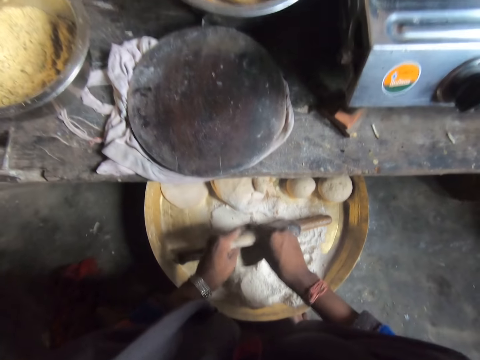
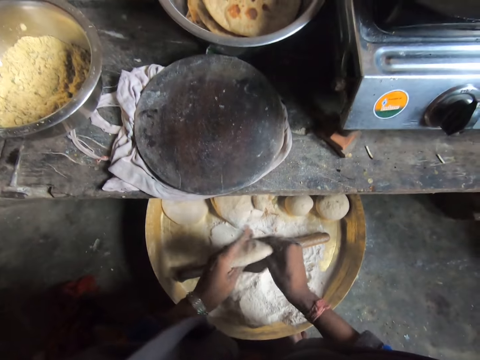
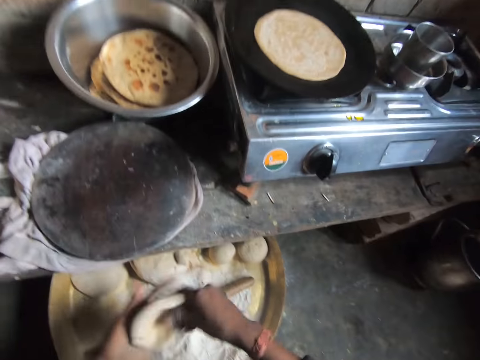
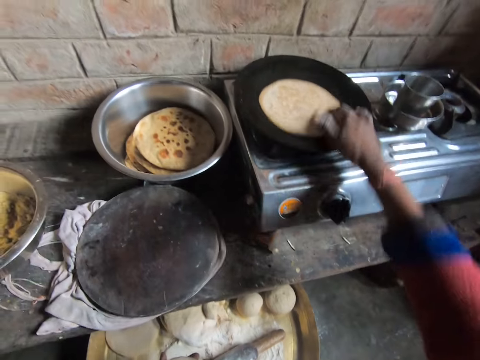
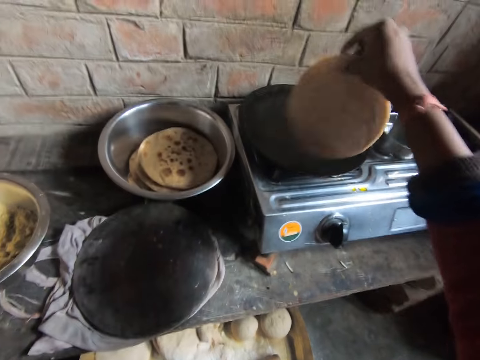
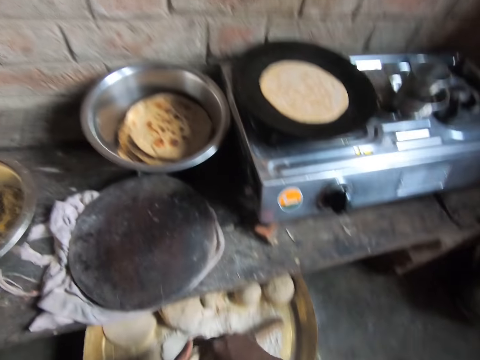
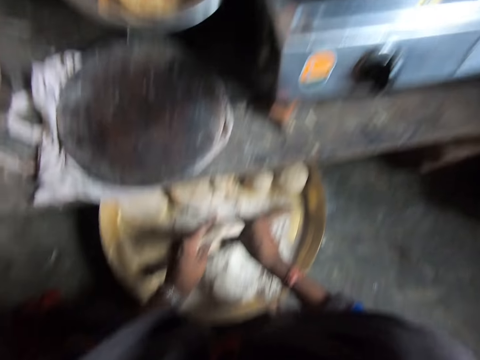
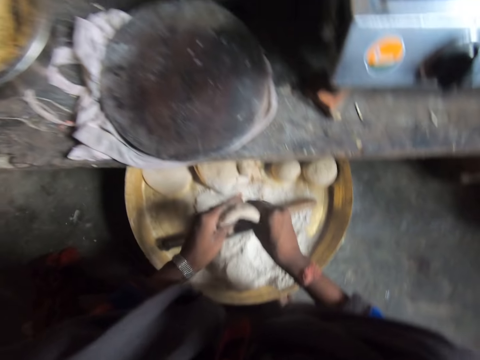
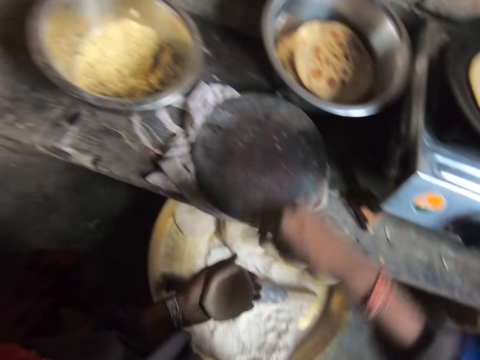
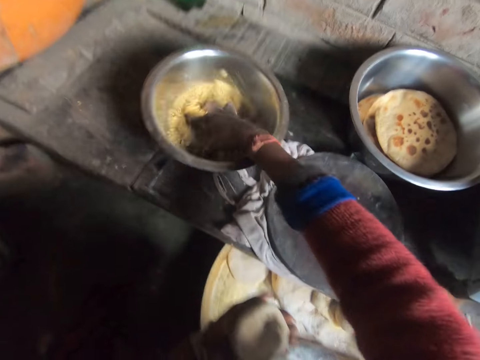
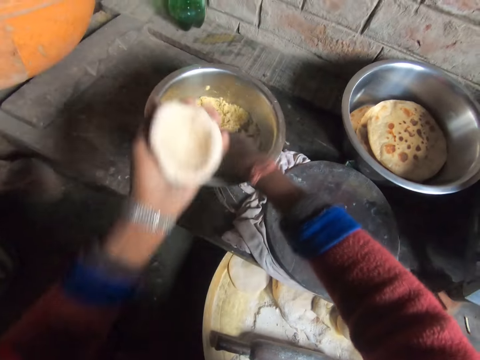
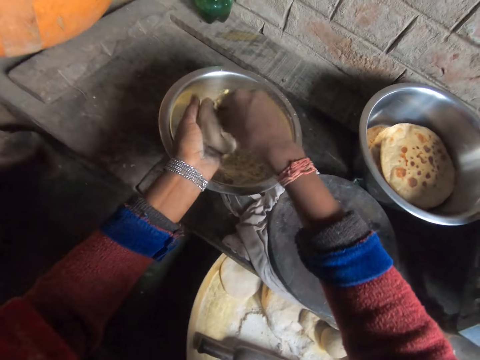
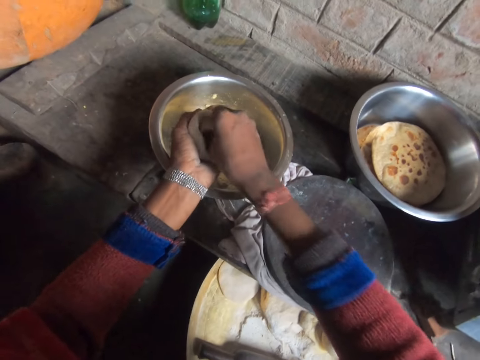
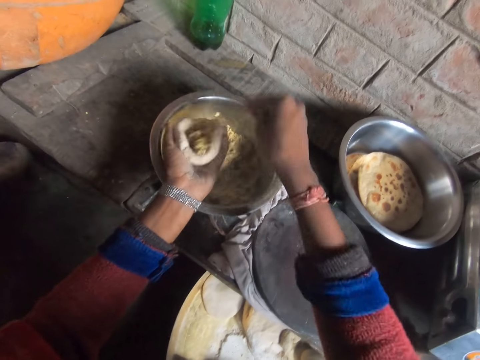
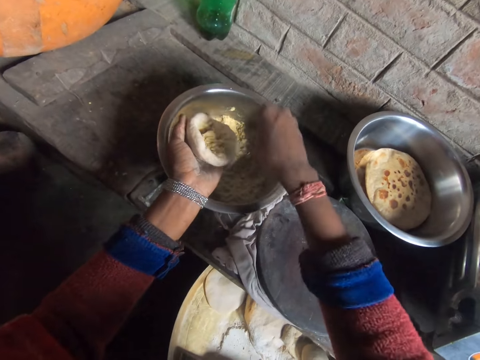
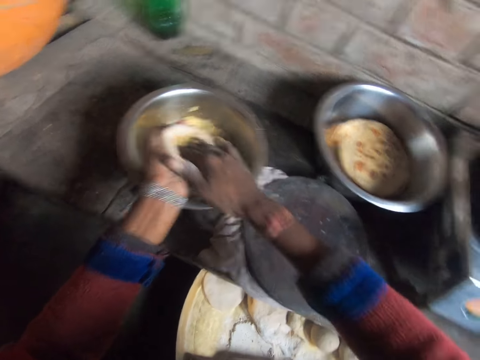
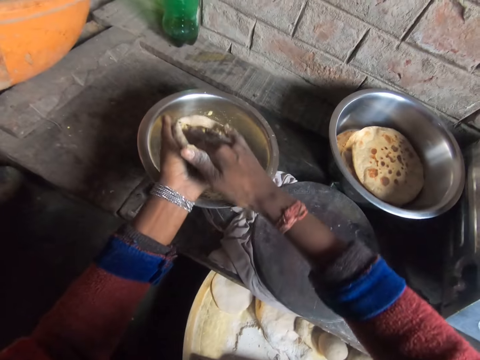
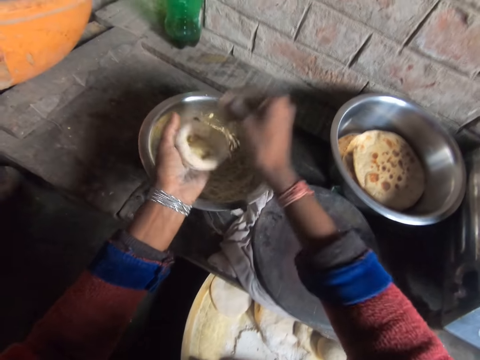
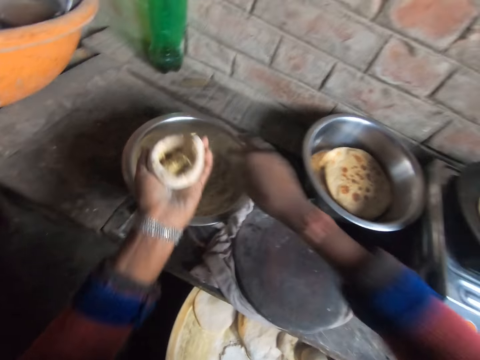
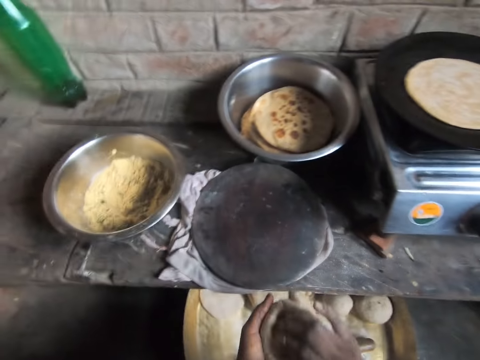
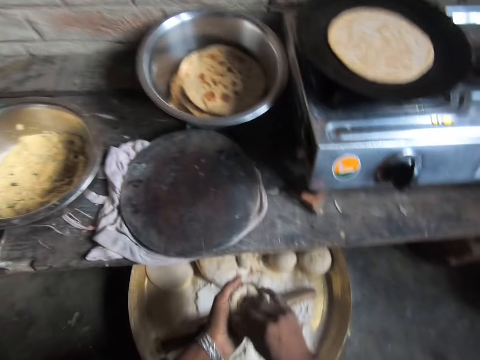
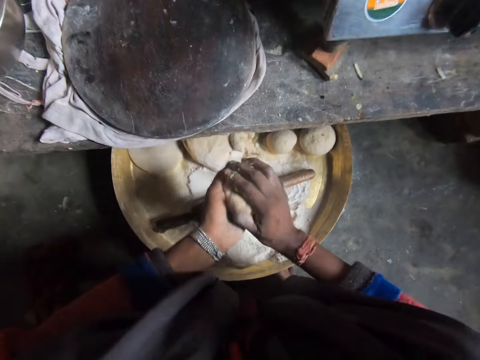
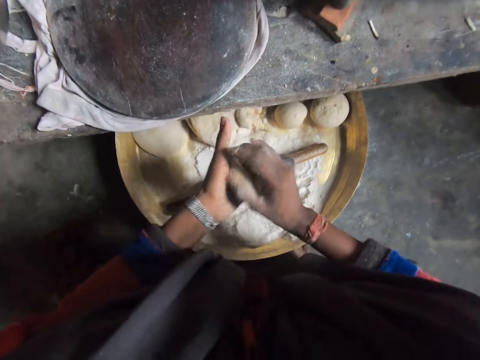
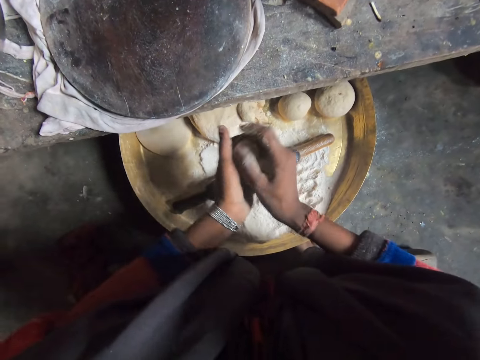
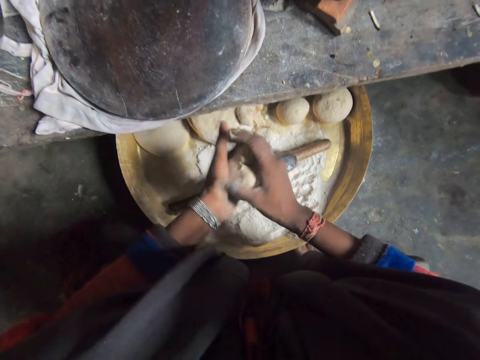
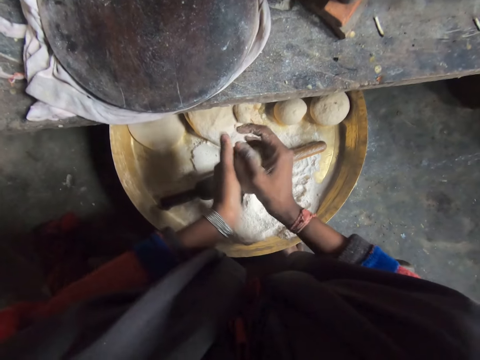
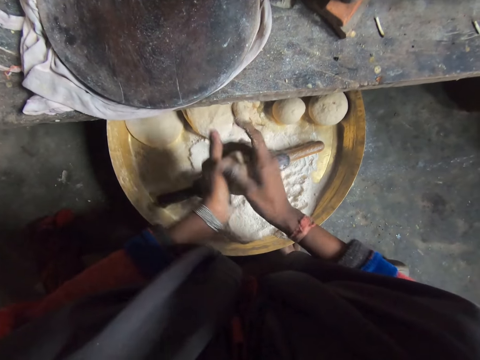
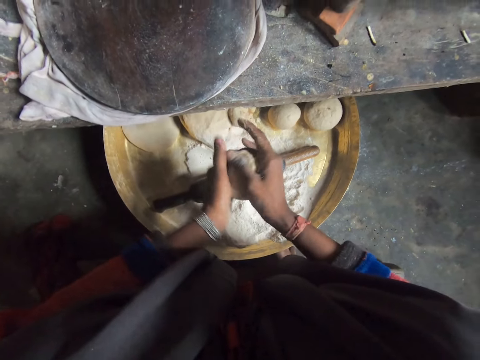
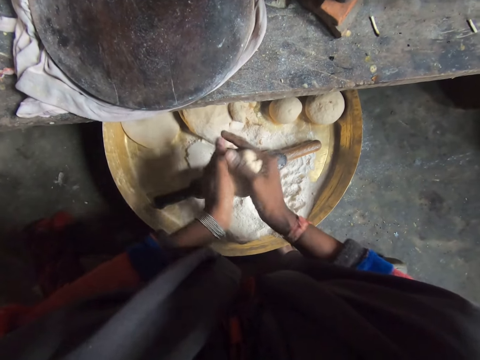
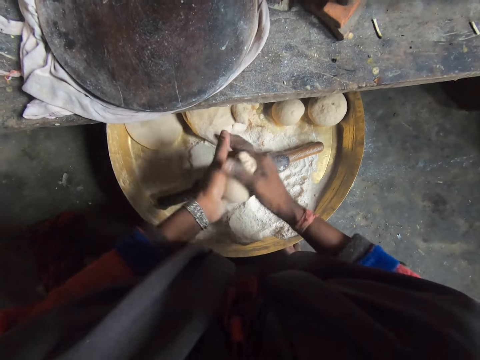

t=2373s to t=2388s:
The camera wearer picks up the flat bread. They drop the flat bread on the tawa. They make a hole in the dough ball. They scoop something with the hand. They move the hand holding the dough. They put something in the dough. They press something. They scoop something with the hand. They put something in the dough. They press something. They shake hands. They roll the dough ball.

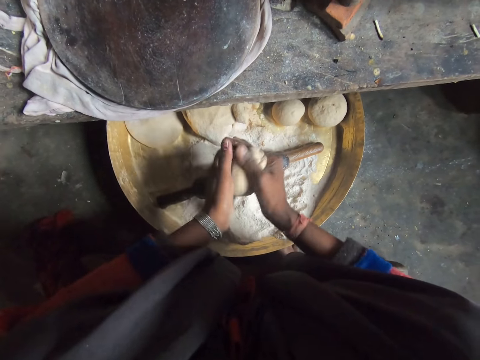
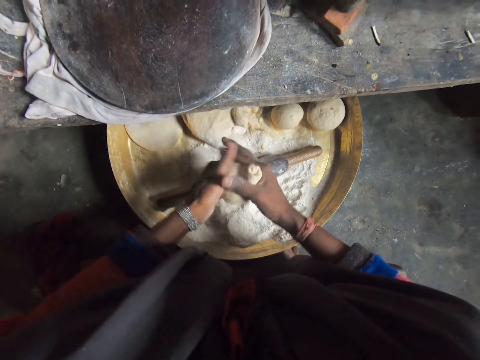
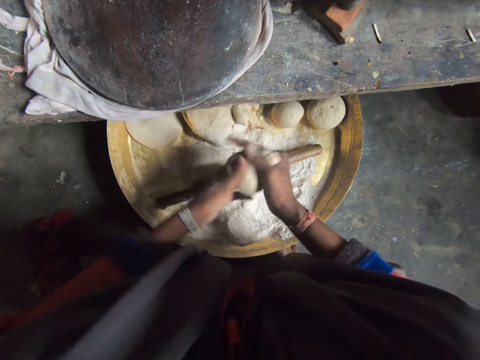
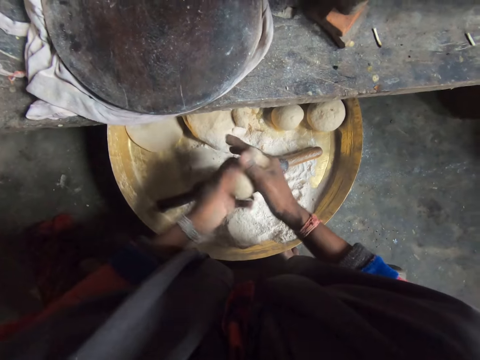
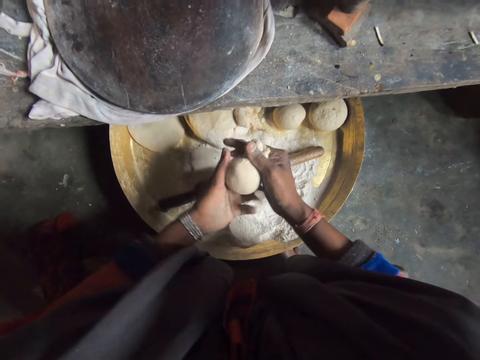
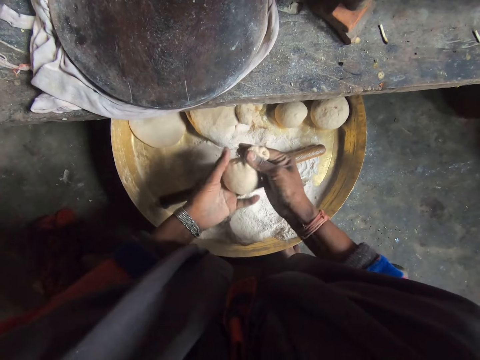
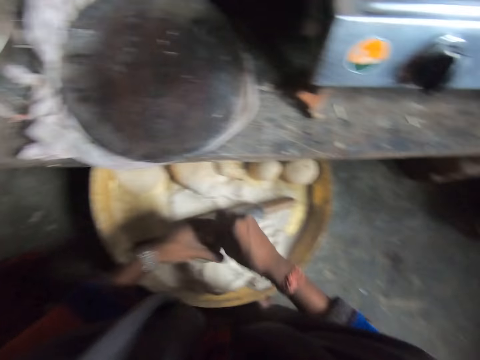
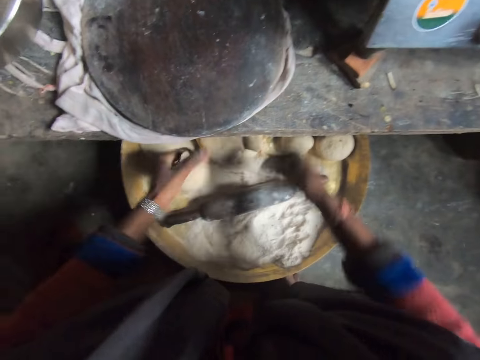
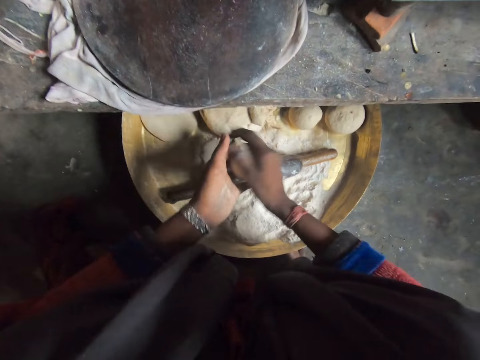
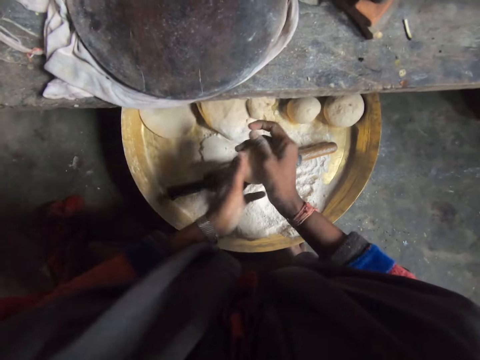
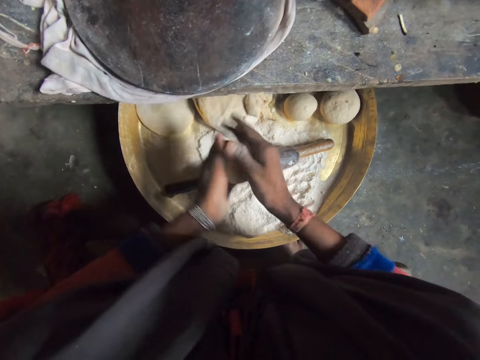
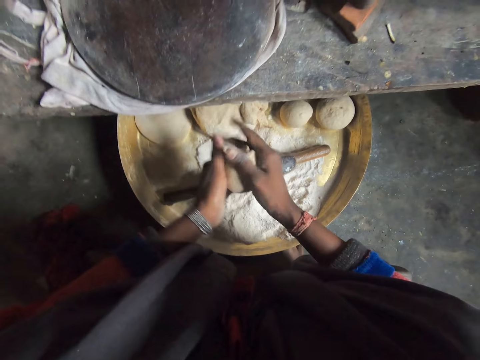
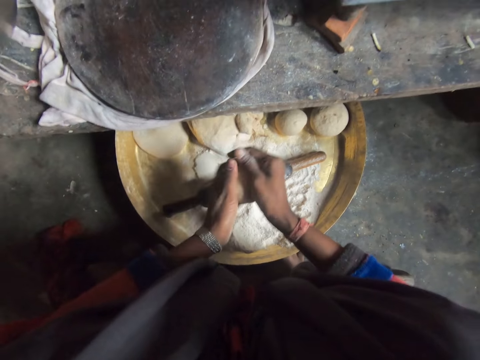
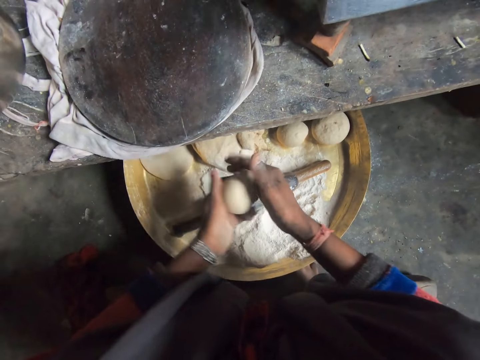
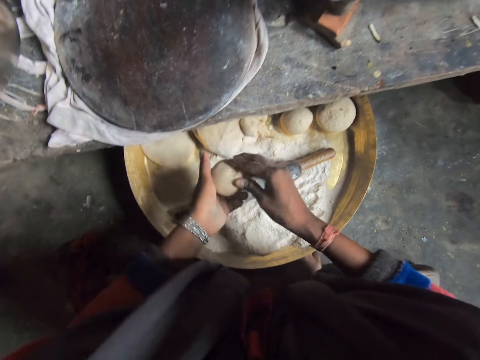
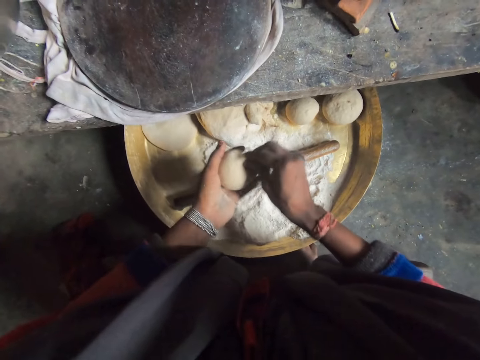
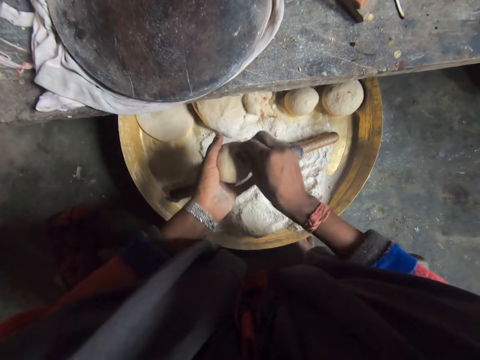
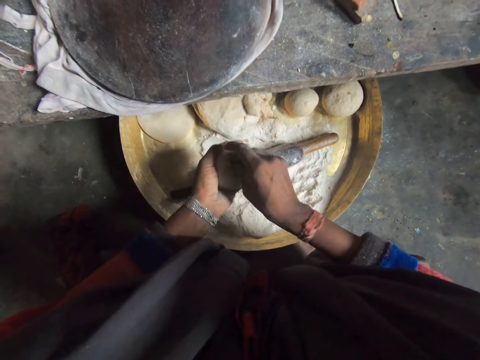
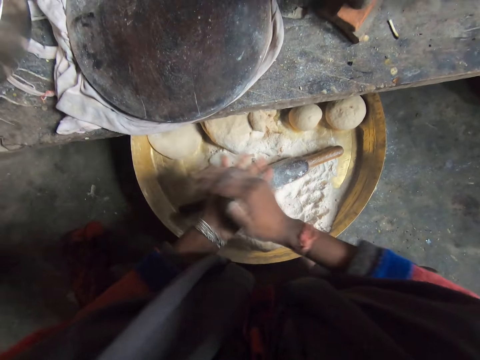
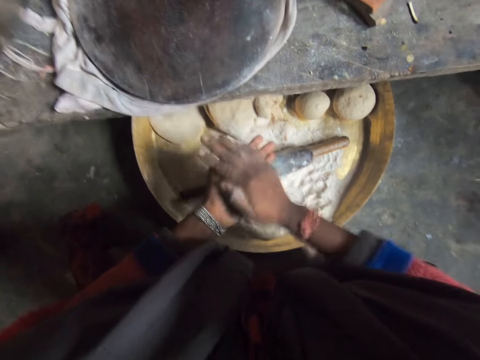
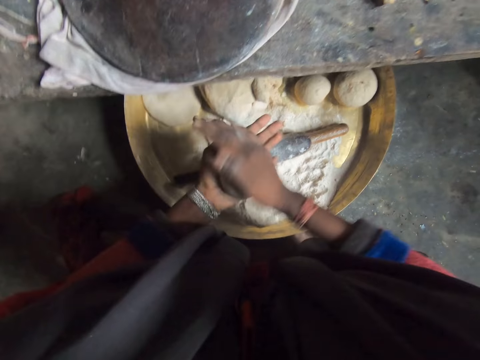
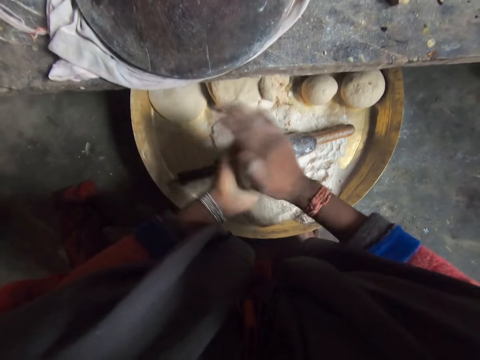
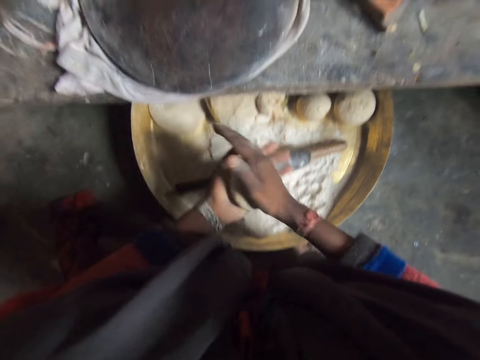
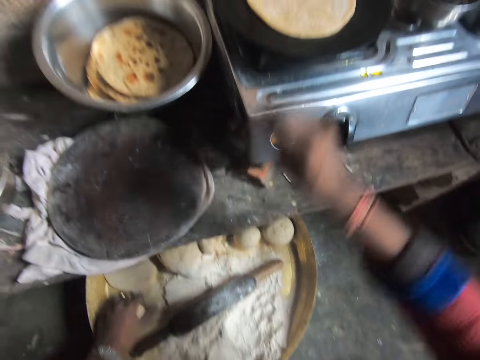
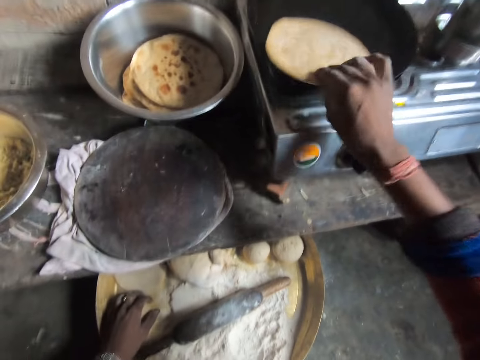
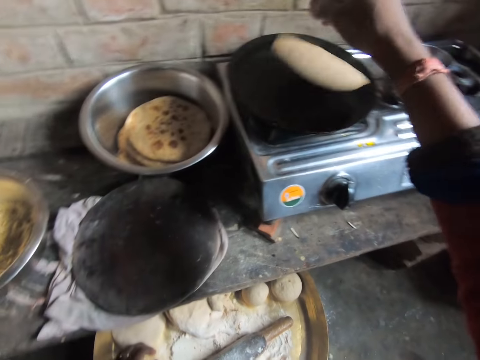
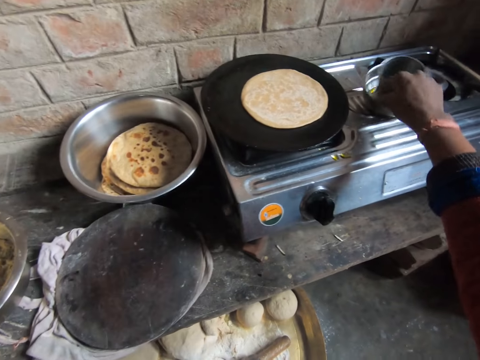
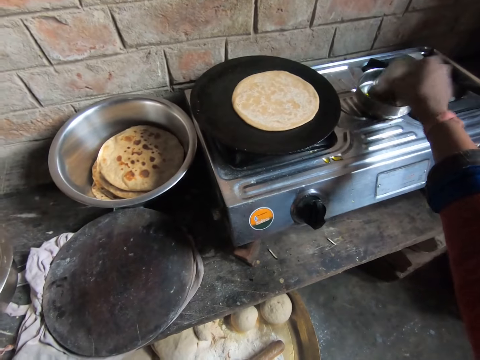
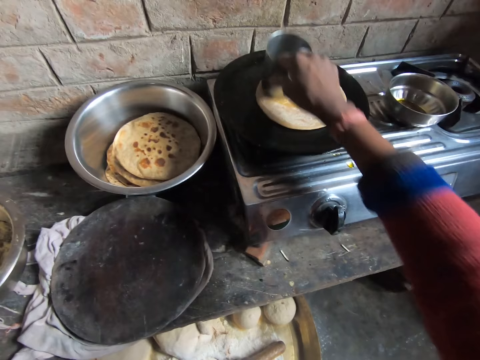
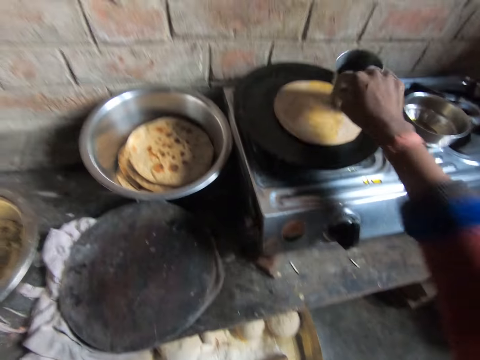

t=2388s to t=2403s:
The camera wearer cuts the dough ball with the hand. They mix the dough with other dough. They roll the dough ball. They press the dough ball. They roll the dough ball. They move the flat bread. They lift the flat bread. They drop the flat bread on the tawa. They hold the tumbler. They dip the tumbler in the oil. They apply oil on the flat bread.
